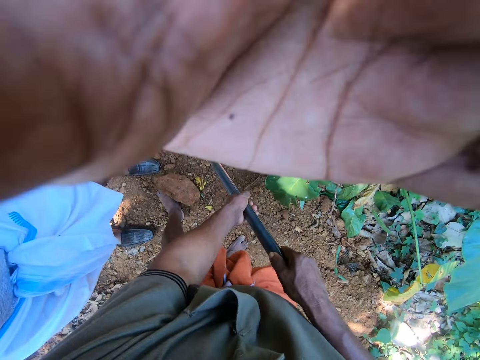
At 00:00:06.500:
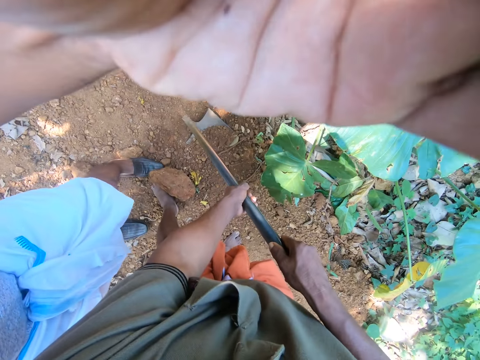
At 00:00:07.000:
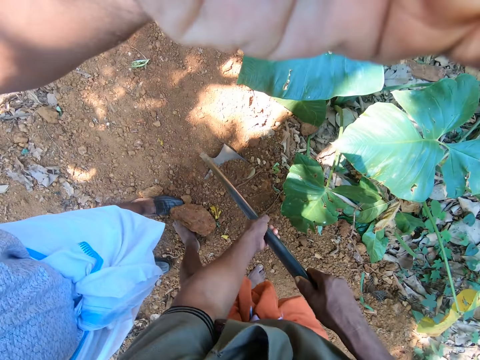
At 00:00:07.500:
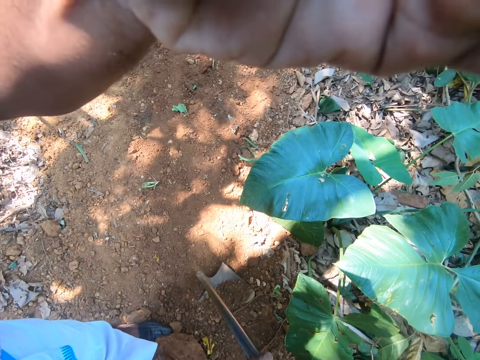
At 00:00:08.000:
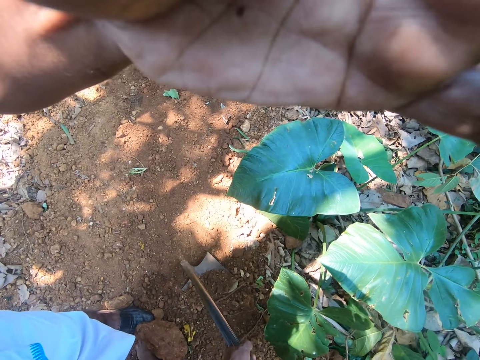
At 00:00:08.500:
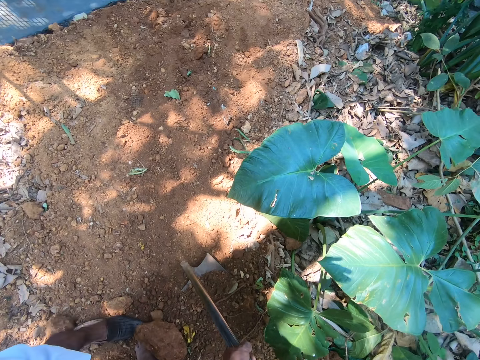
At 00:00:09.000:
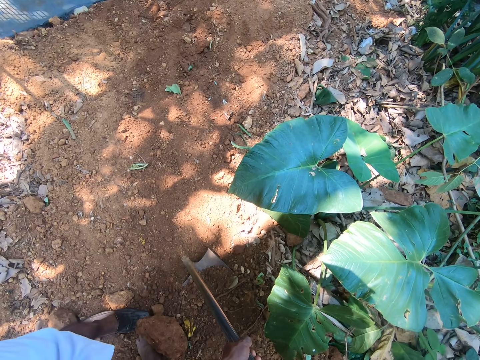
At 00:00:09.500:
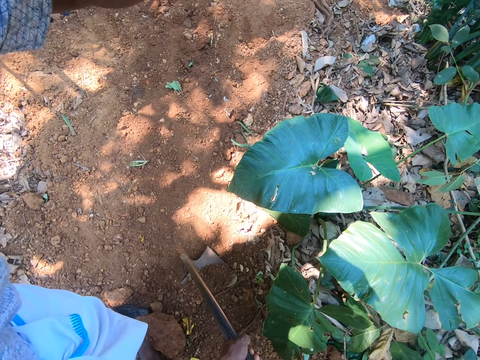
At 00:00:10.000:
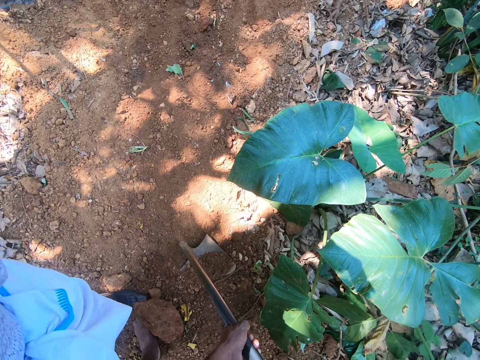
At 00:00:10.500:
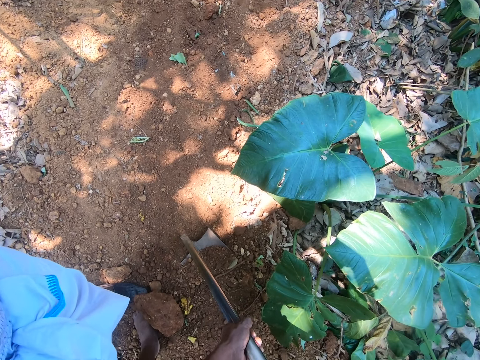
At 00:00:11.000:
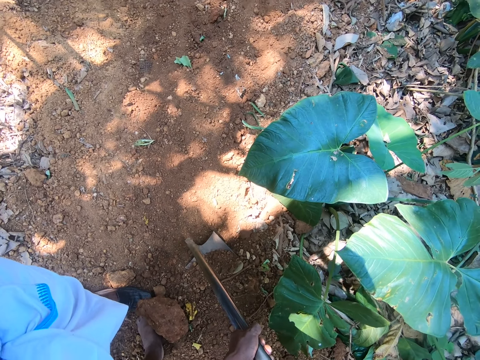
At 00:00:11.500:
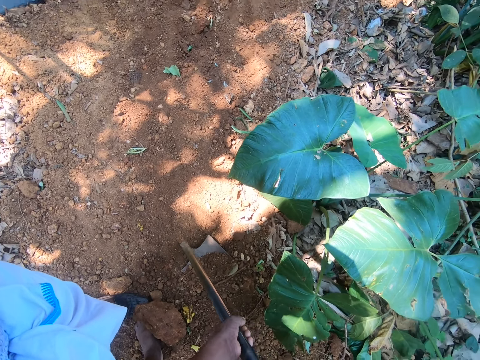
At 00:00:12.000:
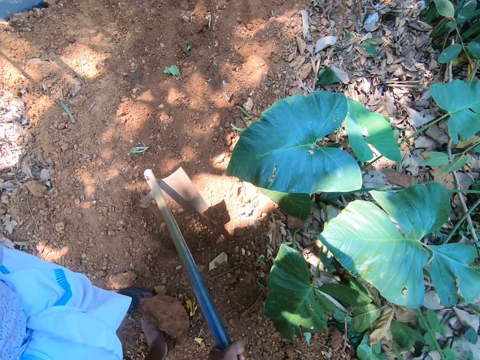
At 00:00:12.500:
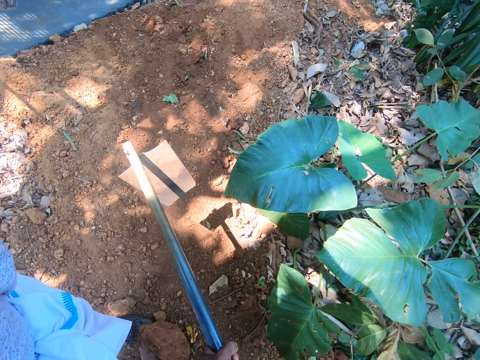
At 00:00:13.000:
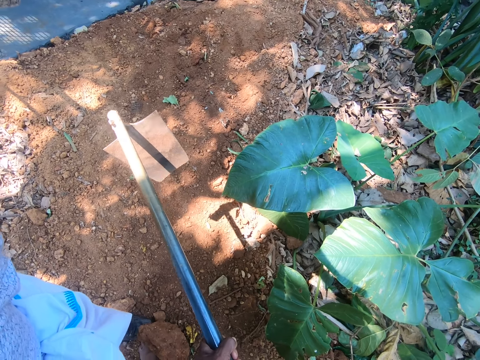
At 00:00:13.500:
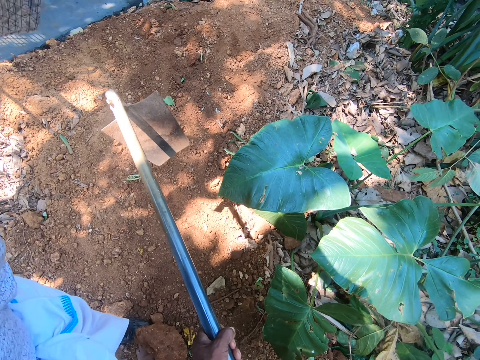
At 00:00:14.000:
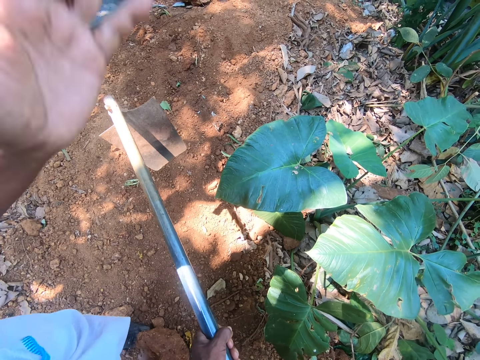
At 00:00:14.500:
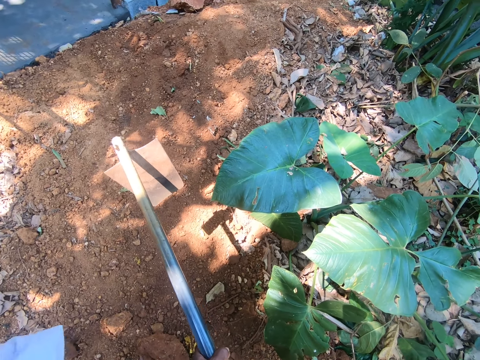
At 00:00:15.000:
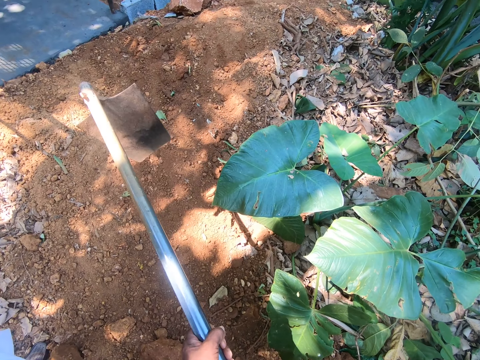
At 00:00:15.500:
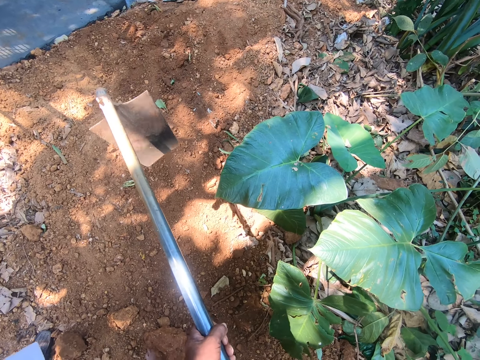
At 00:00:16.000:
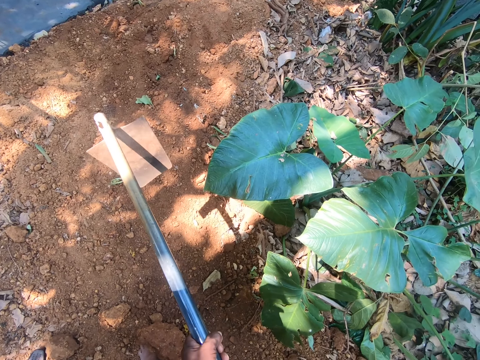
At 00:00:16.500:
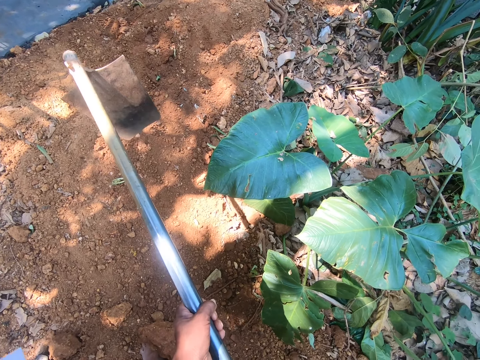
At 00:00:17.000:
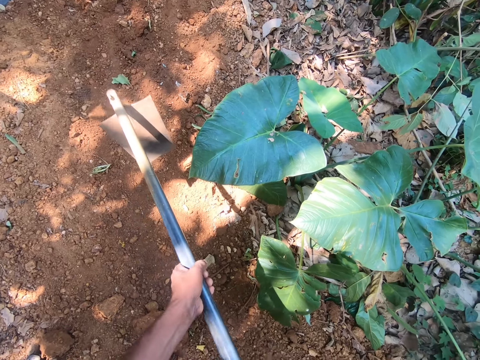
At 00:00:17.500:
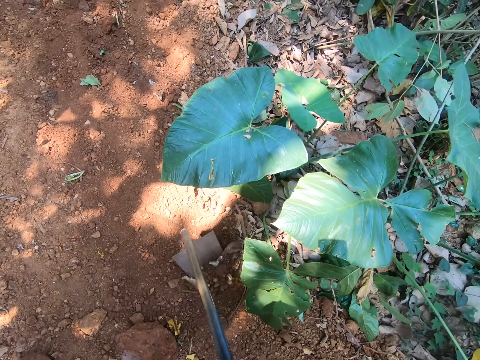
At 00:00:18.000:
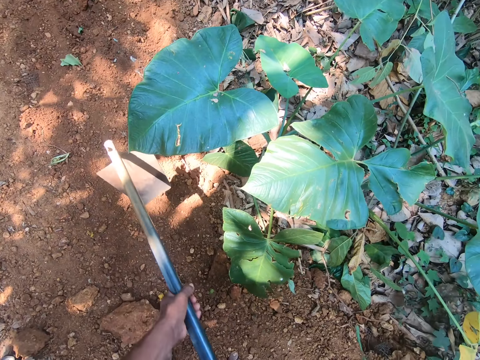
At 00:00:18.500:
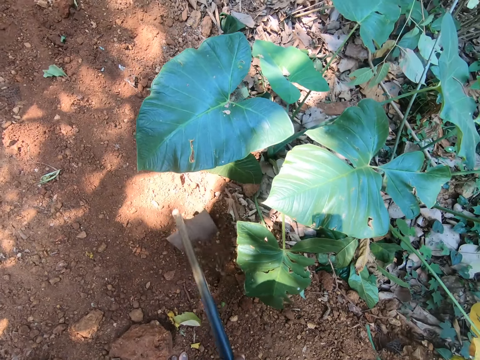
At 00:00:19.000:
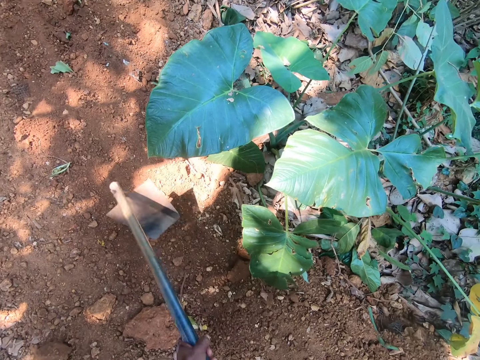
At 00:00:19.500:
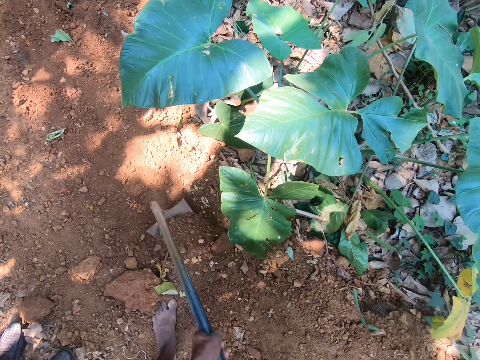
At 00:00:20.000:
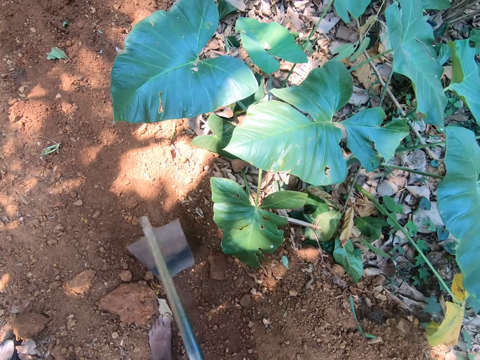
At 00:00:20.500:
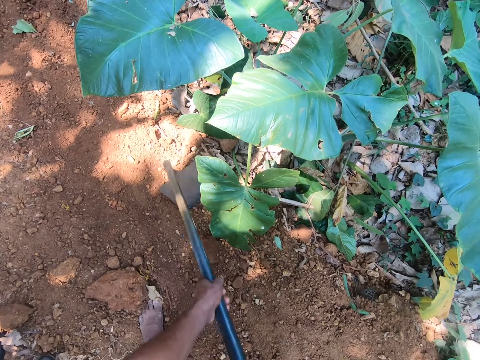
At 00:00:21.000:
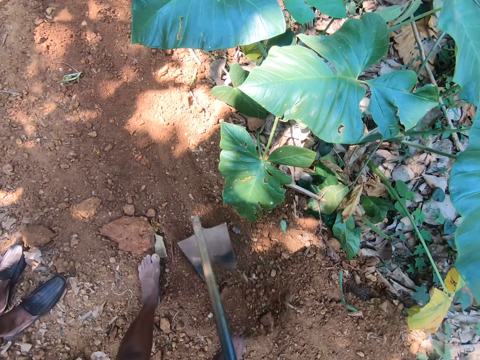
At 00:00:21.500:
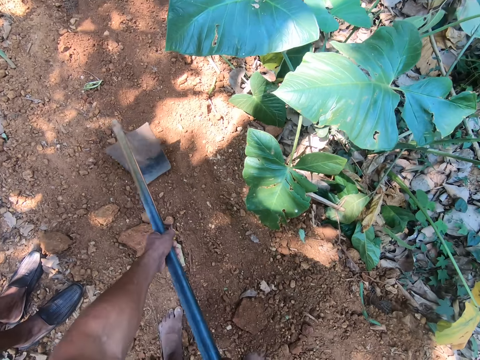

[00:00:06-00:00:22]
A man adjusts the camera on the camera wearer's head with his left hand. The camera wearer interacts with the man. They lift the grub hoe from the ground with both hands. They hoe the ground with the grub hoe in both hands.

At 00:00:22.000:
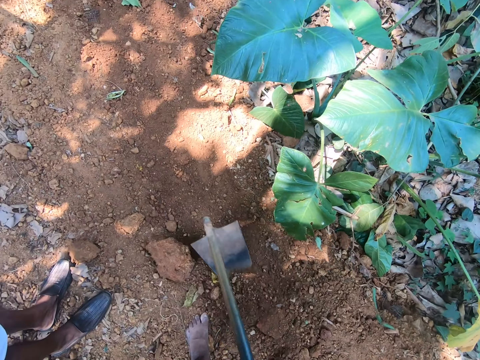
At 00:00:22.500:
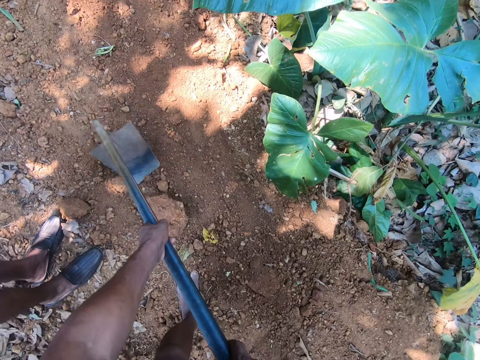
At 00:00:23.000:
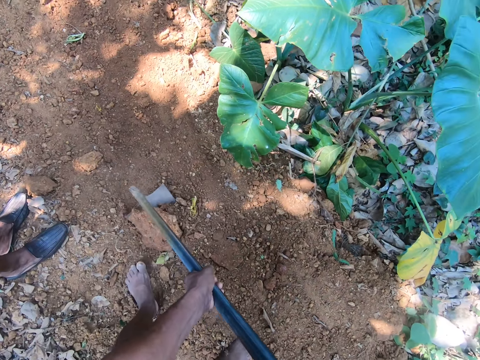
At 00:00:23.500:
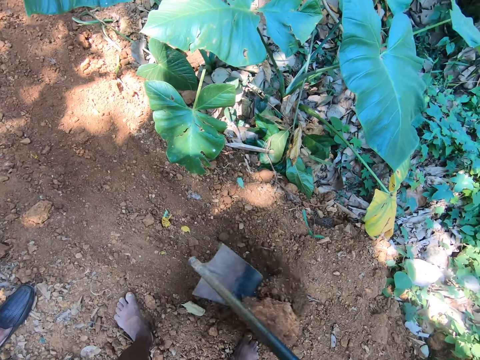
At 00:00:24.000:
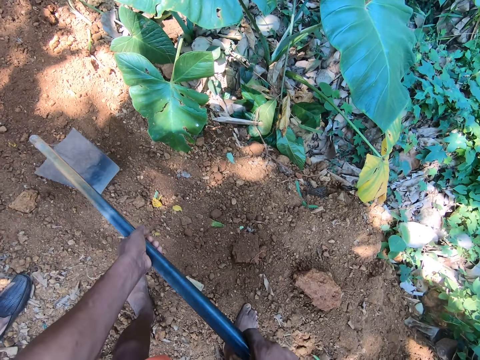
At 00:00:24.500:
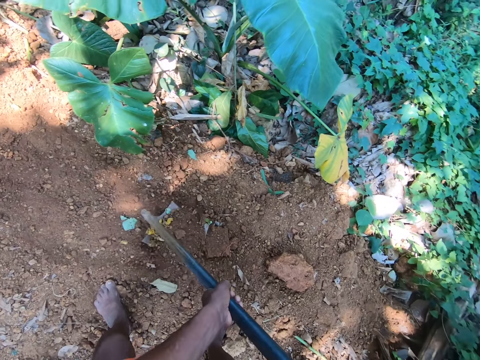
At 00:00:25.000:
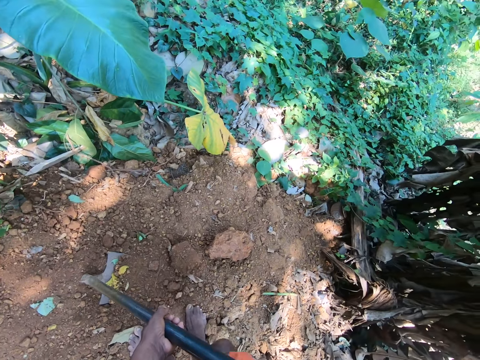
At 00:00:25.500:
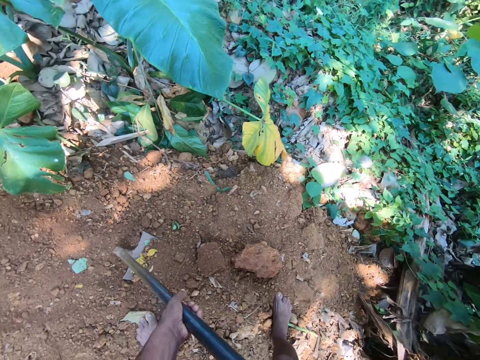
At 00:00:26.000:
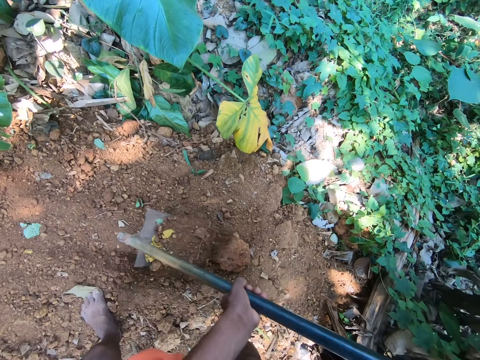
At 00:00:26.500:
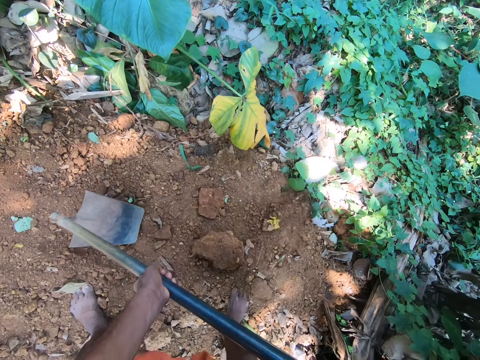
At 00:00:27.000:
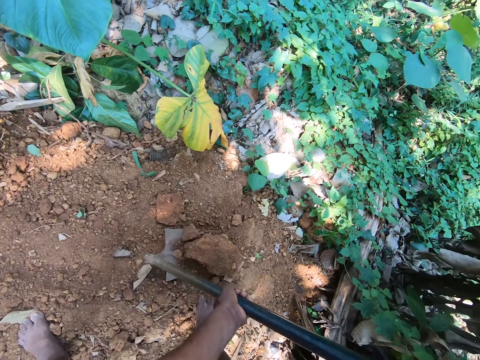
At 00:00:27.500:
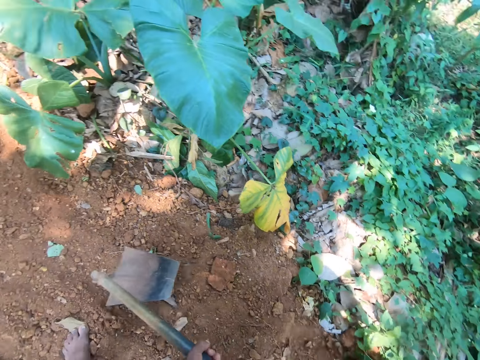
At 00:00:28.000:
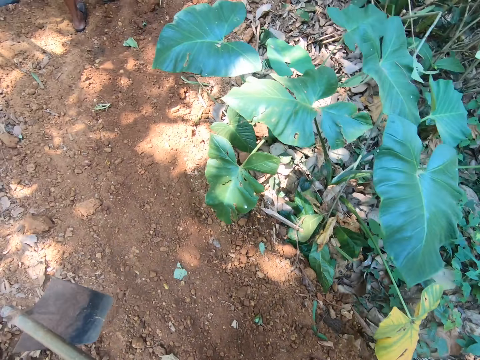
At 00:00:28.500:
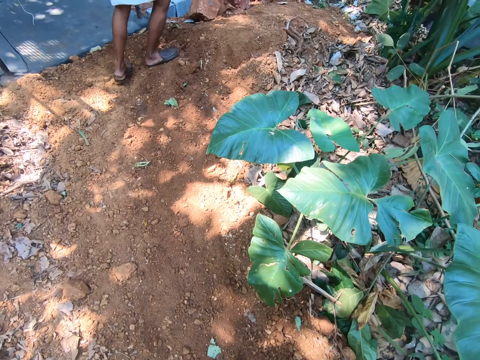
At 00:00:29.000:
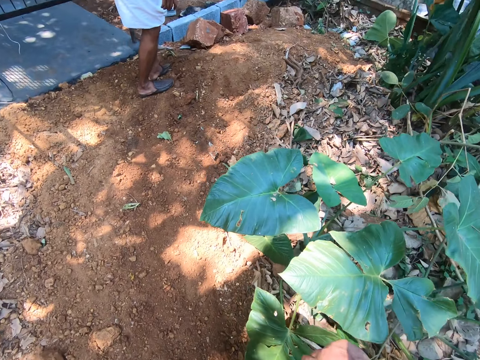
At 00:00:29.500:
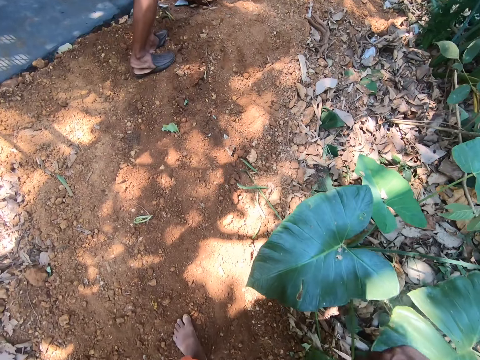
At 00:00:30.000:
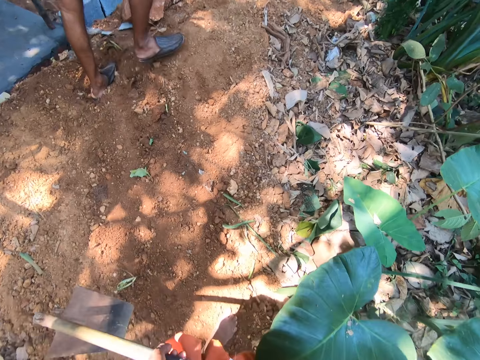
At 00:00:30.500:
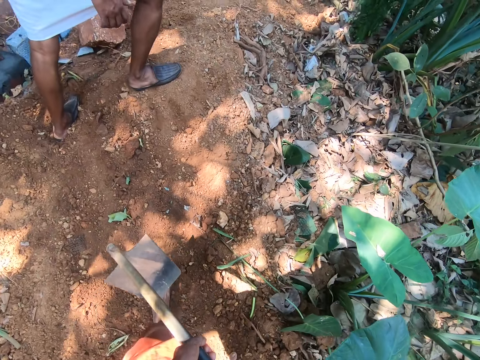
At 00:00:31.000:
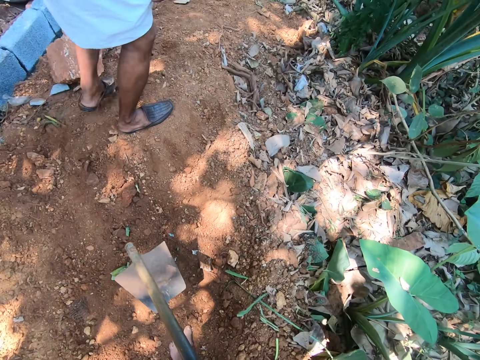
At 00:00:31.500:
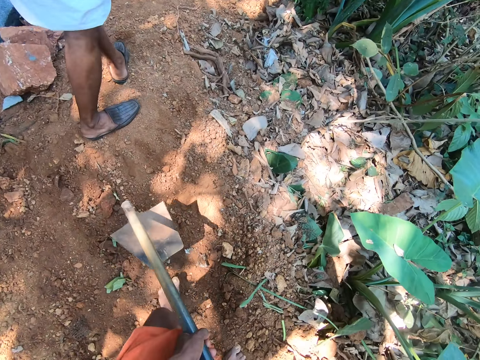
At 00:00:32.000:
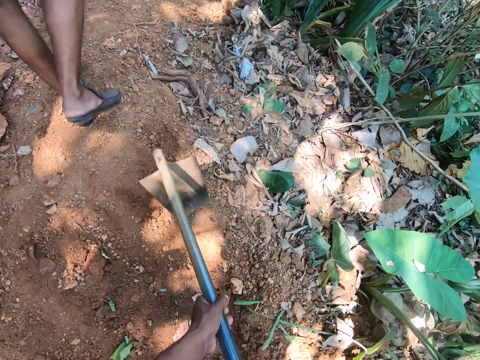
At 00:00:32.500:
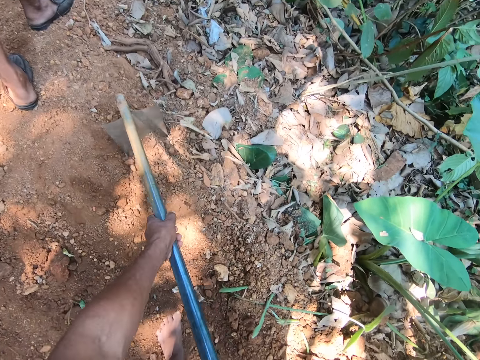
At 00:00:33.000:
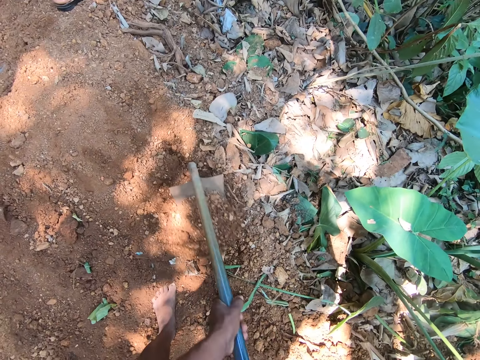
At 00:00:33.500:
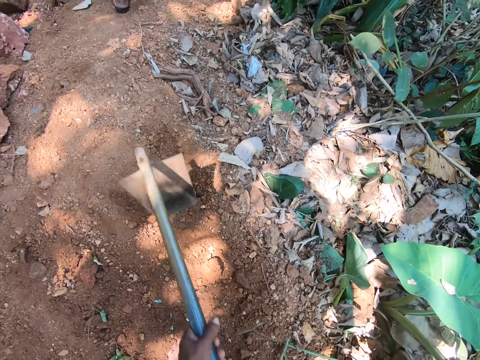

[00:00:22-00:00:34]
A man interacts with another man. The camera wearer hoes the ground with the grub hoe in both hands.
